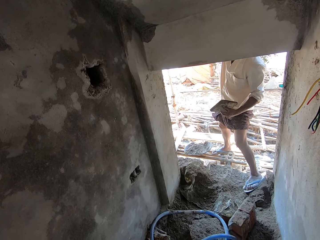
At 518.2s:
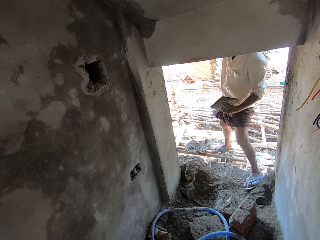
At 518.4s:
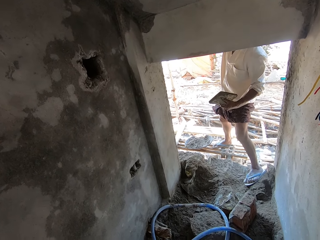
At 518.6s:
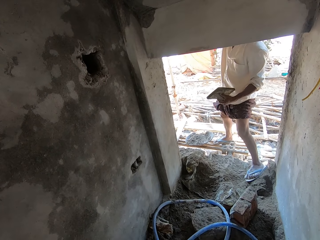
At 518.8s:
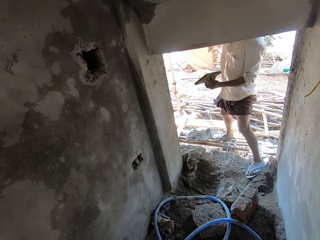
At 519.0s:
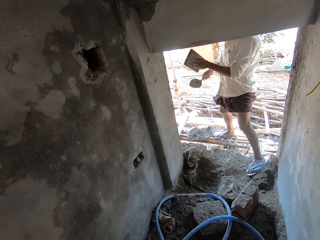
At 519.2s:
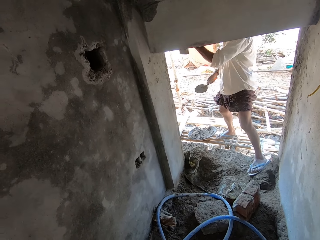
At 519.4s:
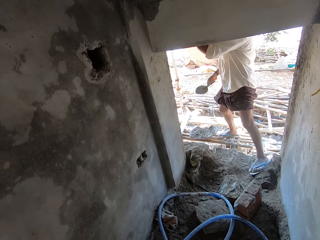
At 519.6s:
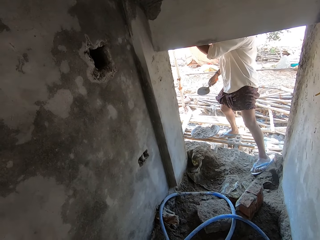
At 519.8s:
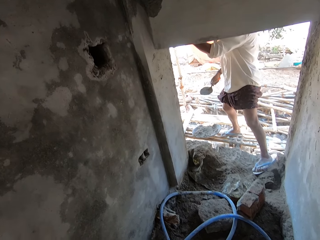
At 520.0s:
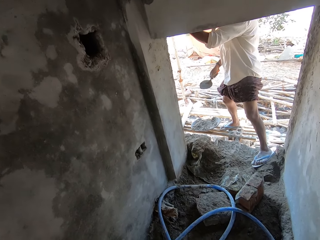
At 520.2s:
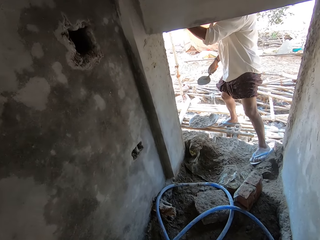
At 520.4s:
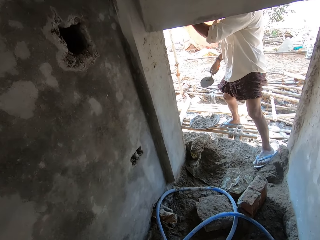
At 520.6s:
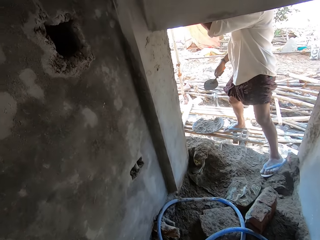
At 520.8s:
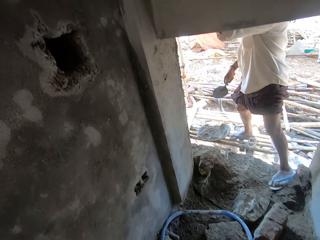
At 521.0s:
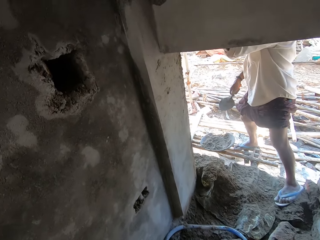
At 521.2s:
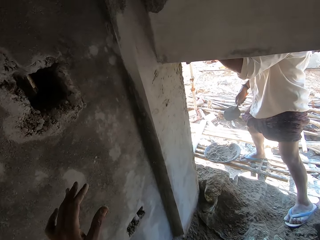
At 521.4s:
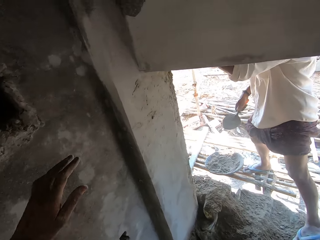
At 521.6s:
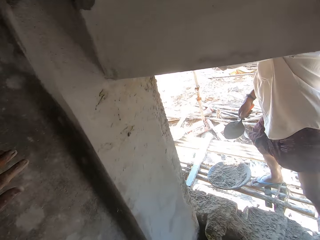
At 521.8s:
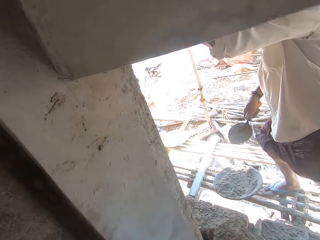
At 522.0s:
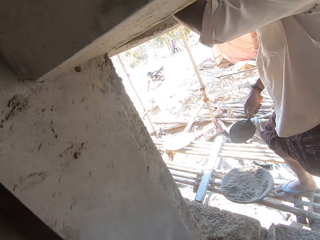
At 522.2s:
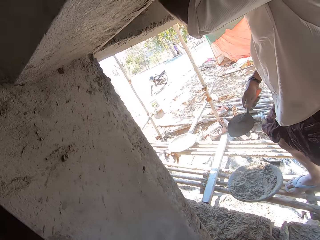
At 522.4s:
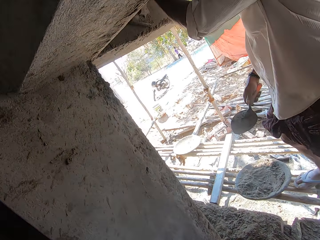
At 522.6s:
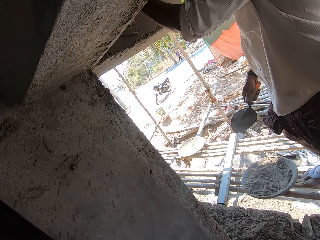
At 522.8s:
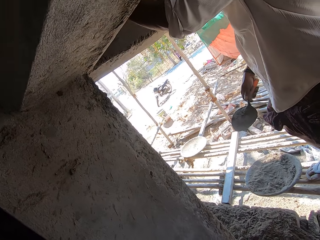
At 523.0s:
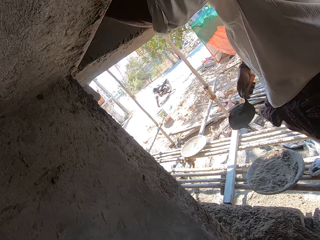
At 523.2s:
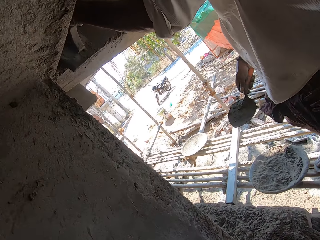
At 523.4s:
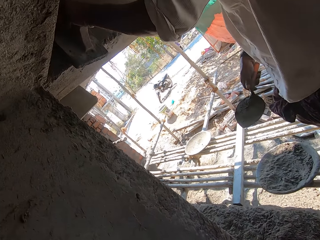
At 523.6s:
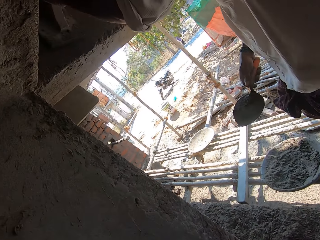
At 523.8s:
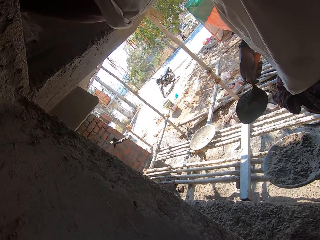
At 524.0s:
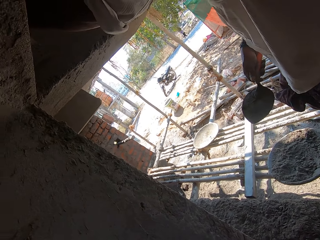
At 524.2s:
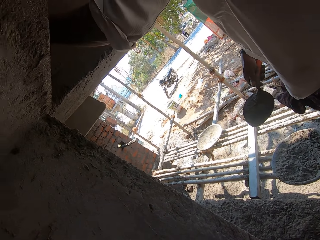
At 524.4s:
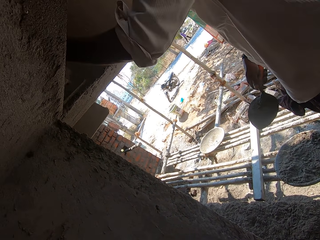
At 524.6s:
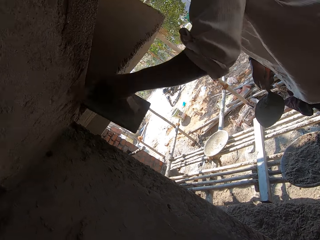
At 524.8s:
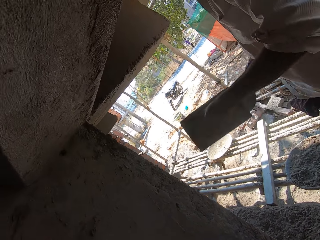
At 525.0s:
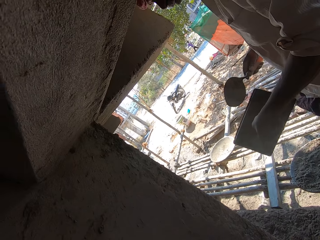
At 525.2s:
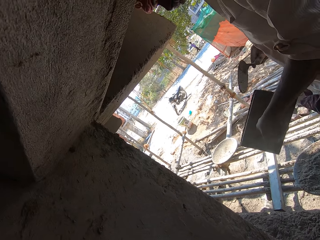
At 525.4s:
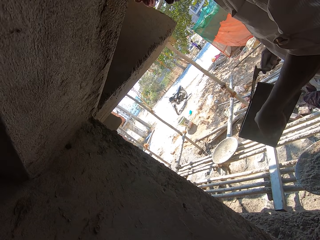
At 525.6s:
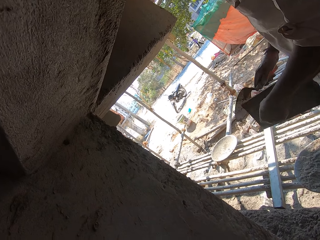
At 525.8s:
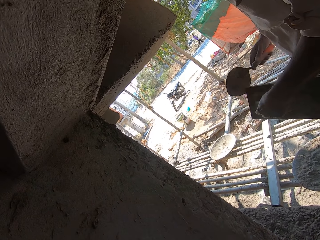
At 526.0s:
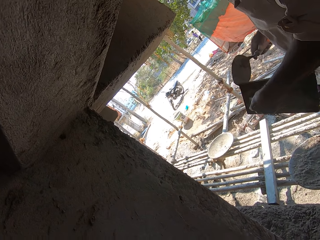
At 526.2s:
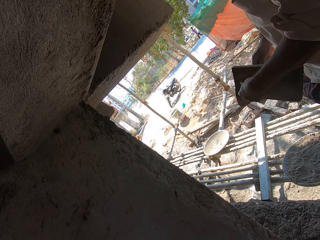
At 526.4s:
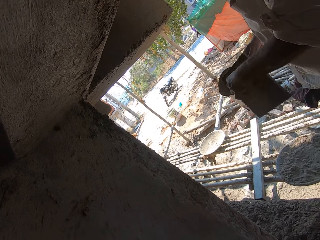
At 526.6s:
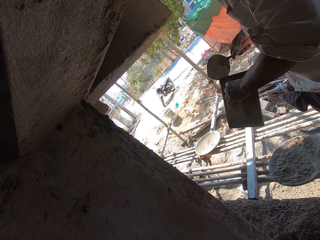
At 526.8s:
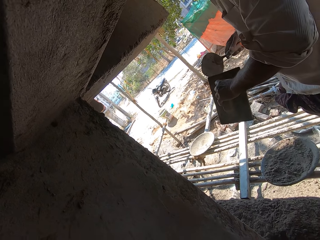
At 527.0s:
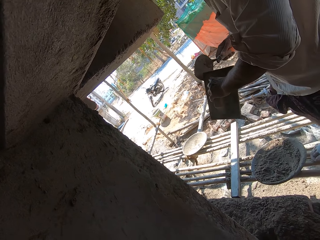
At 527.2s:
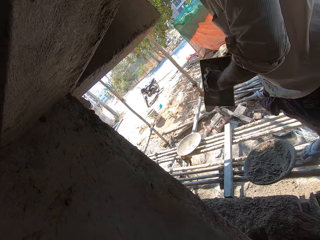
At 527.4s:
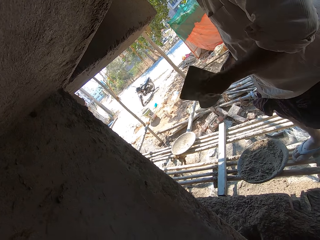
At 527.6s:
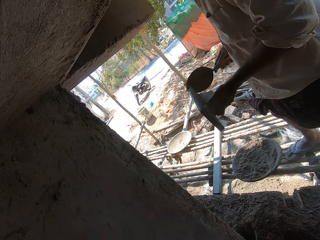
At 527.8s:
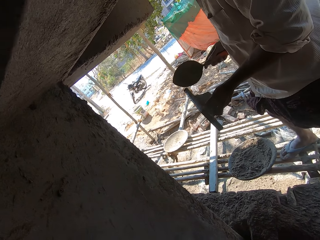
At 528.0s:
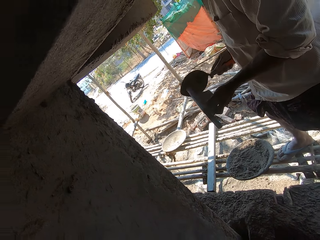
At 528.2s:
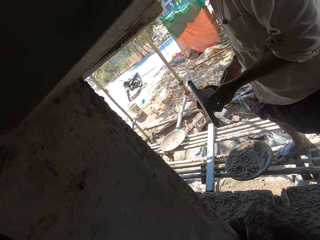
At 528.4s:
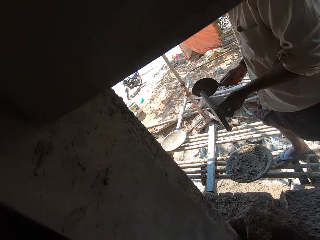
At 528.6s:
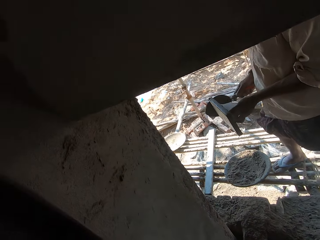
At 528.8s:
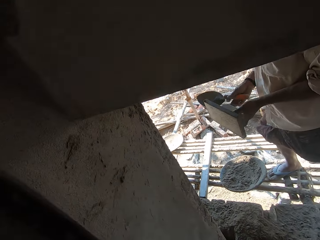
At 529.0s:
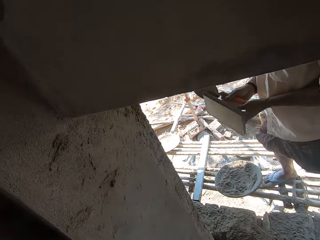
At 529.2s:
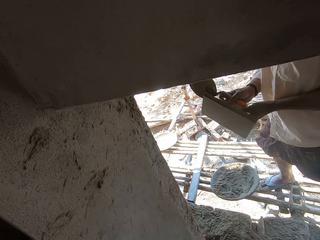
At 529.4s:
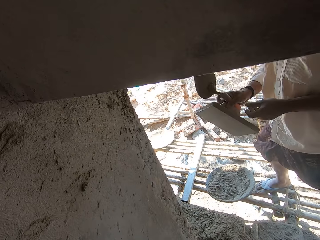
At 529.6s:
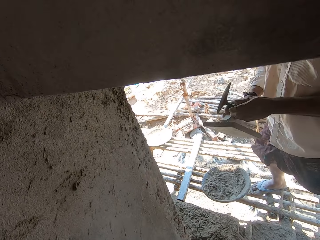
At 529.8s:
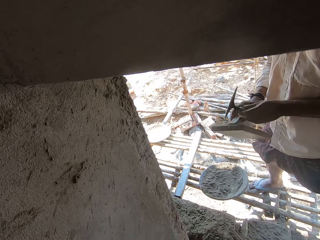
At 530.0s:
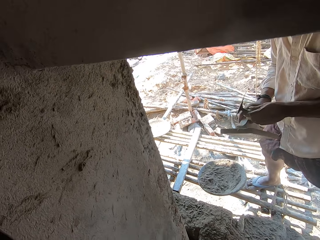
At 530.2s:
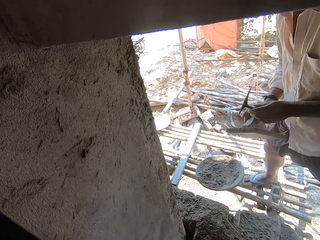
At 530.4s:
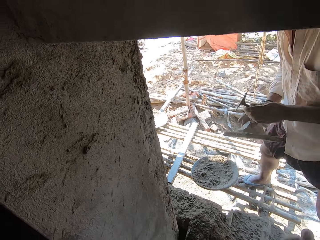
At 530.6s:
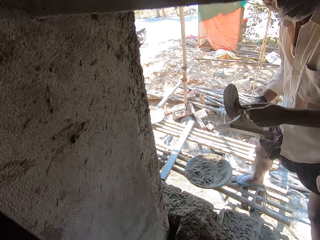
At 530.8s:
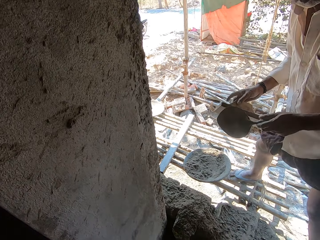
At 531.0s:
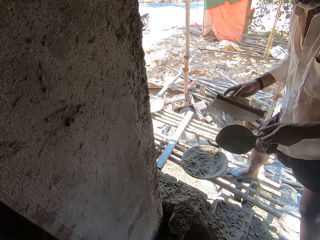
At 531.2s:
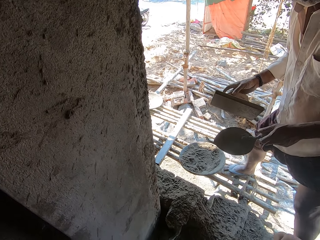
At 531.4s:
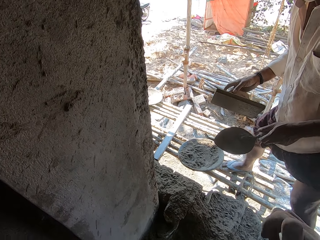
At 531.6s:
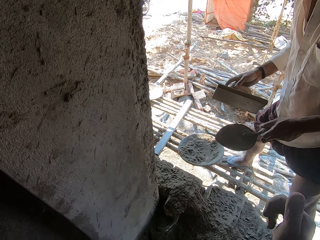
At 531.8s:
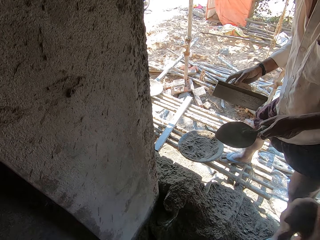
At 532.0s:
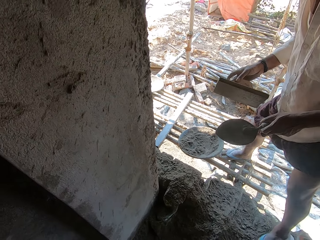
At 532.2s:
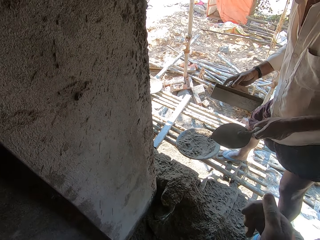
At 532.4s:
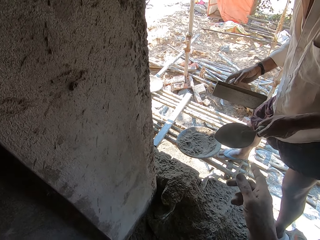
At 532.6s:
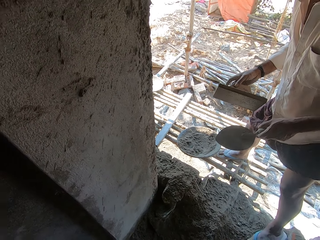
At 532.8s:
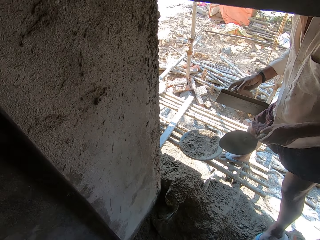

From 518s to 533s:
The man raises the wooden float. The camera wearer walks on the corridor and talks to the man. They move closer to the man. The man plasters the wall with the wooden float. The camera wearer talks to the man. The man scrapes the concrete from the wooden float with the trowel. The man talks to the camera wearer. The camera wearer talks to the man.

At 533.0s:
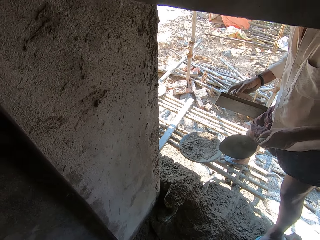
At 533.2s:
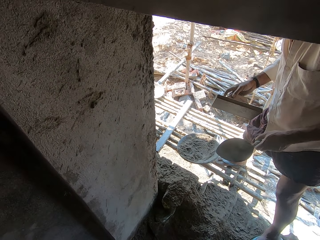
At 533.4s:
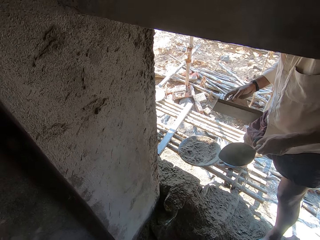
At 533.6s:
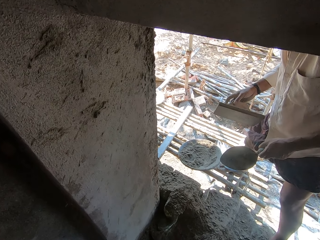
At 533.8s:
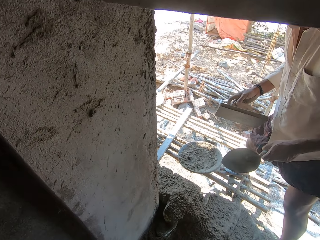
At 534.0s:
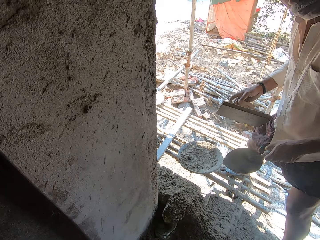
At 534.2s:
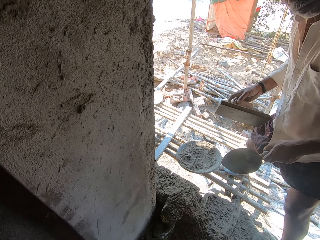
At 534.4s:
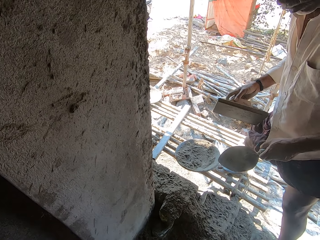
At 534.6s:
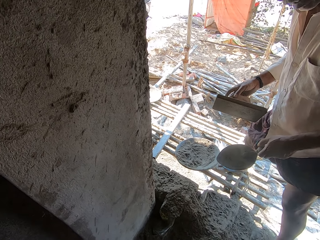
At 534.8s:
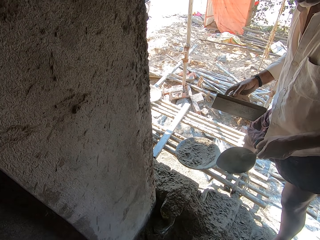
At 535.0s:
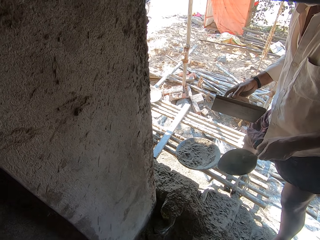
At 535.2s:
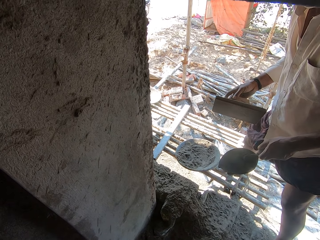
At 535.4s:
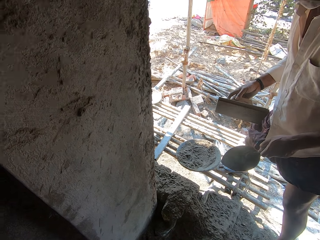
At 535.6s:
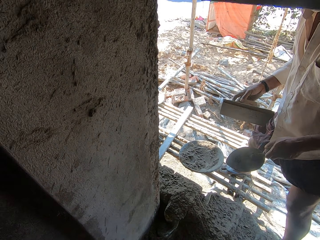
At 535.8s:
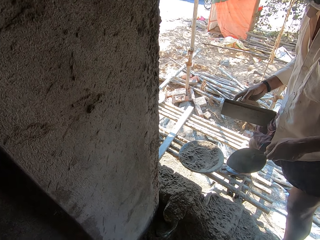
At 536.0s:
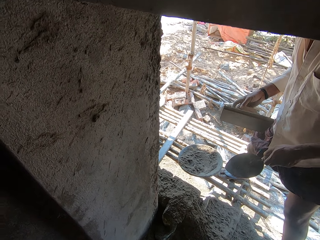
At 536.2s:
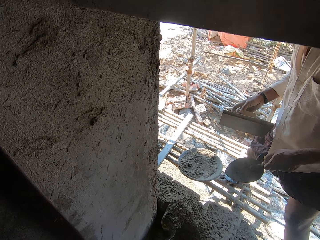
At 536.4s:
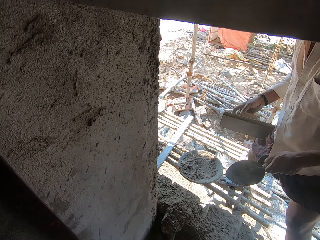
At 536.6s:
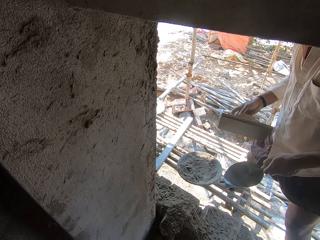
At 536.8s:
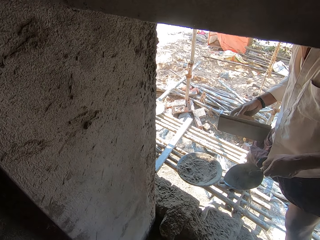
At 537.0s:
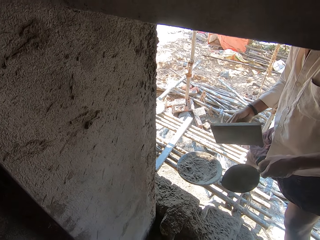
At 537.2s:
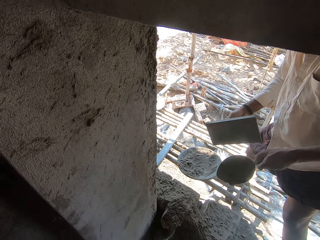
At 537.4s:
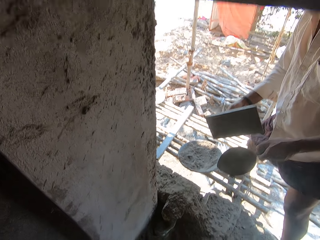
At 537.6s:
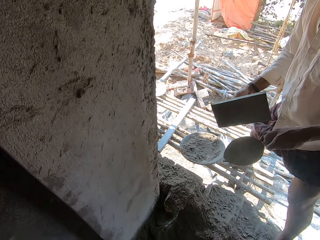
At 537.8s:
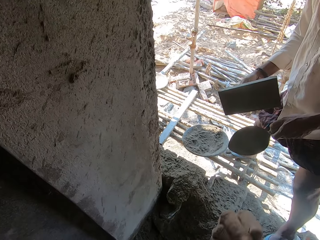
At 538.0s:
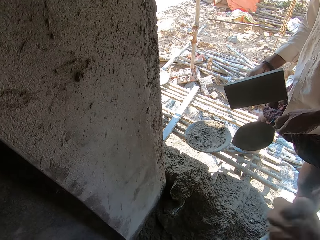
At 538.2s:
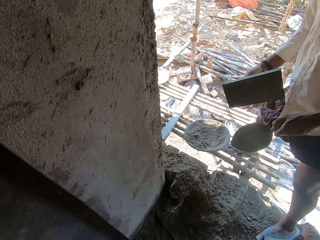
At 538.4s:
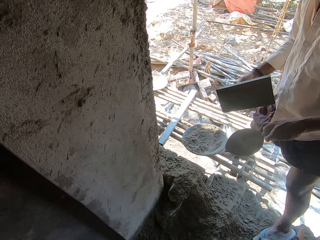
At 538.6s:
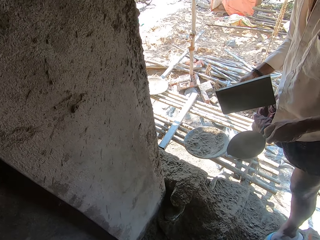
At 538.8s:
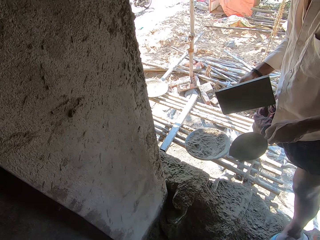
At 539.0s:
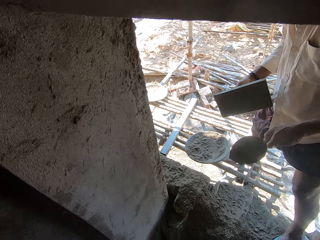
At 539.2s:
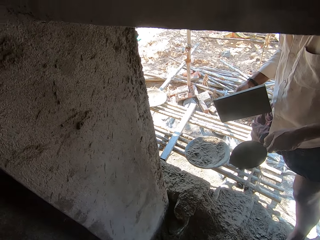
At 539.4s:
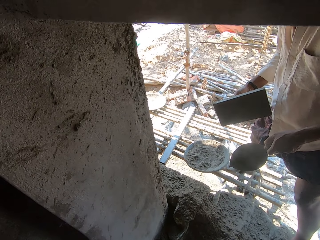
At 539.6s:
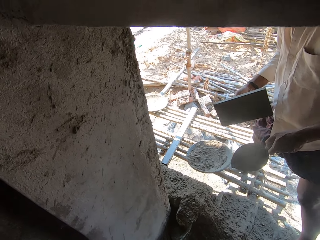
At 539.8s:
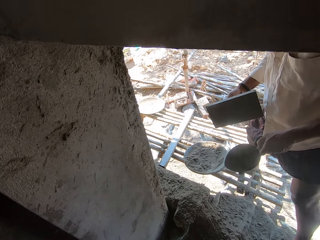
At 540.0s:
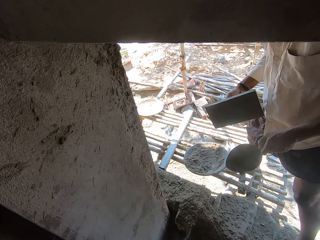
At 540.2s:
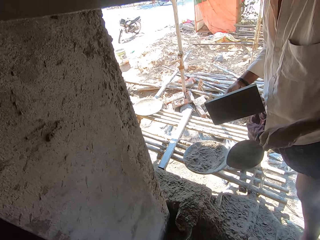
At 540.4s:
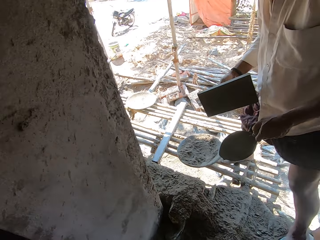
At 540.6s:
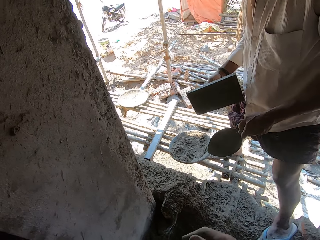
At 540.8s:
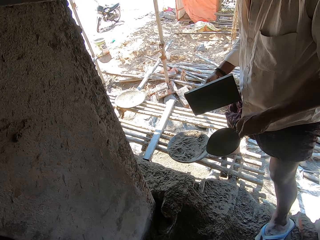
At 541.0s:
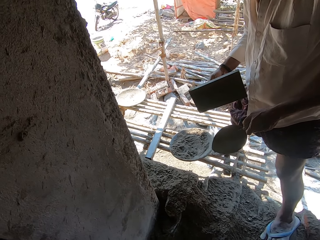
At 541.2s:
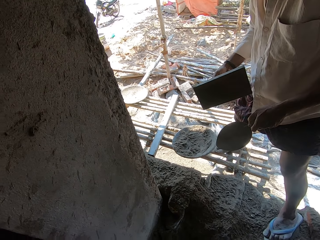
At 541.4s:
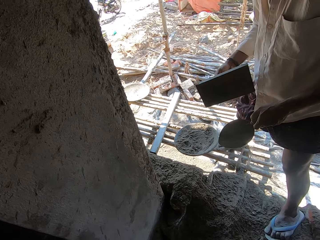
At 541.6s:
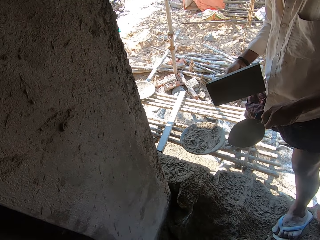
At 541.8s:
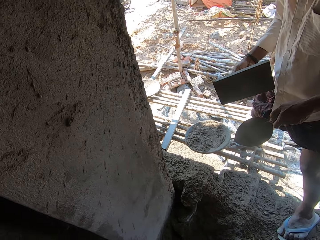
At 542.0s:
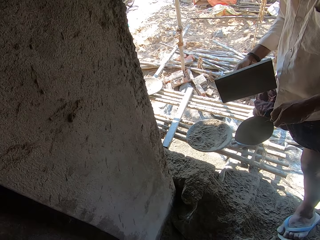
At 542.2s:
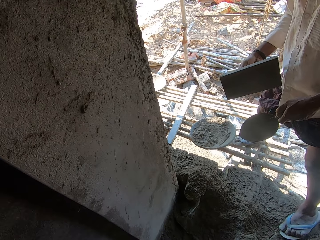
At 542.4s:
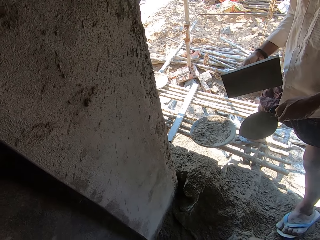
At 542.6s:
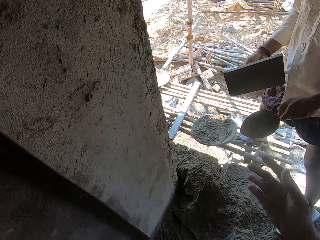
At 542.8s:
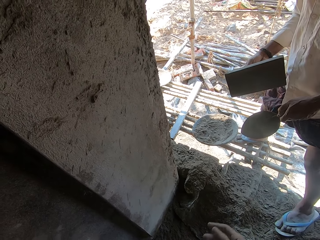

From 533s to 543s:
The man talks to the camera wearer. The camera wearer talks to the man. The man talks to the camera wearer. The camera wearer talks to the man.
